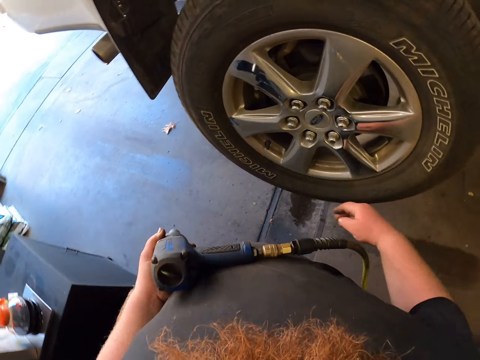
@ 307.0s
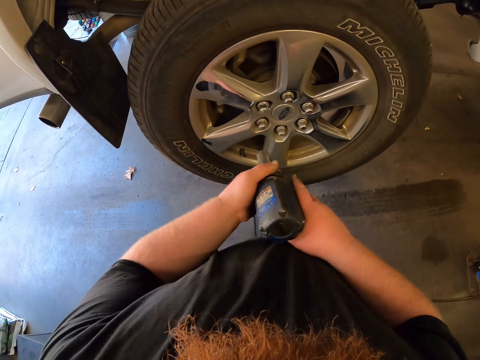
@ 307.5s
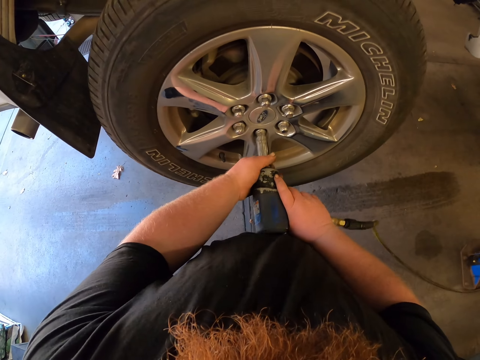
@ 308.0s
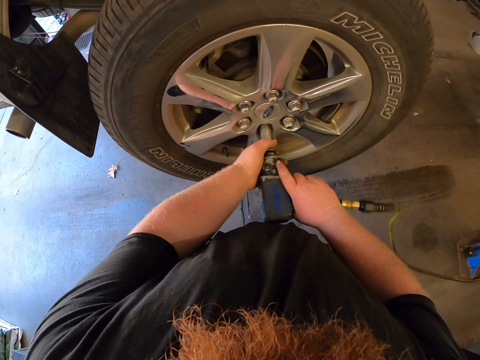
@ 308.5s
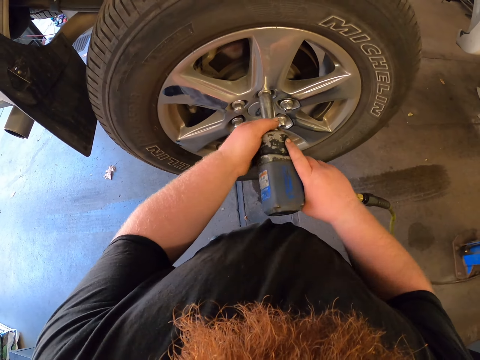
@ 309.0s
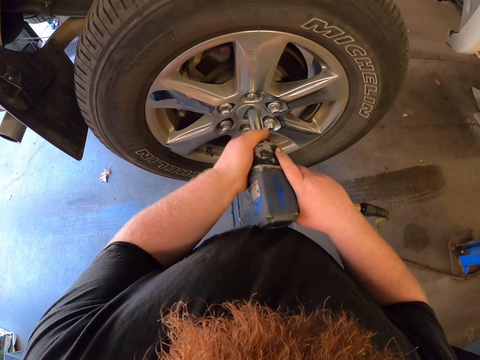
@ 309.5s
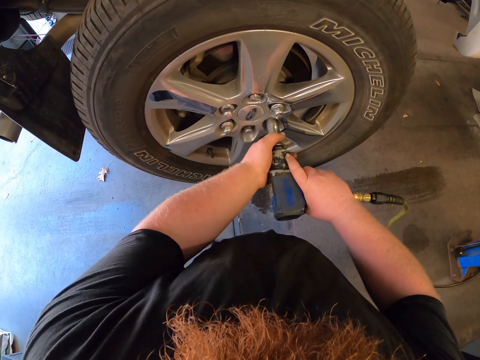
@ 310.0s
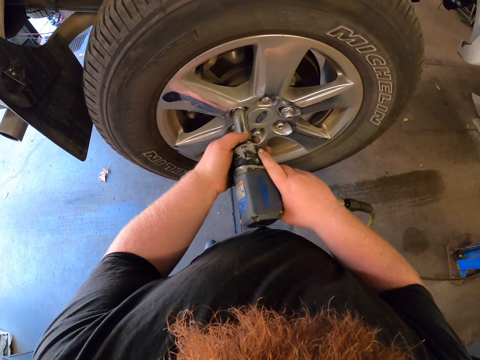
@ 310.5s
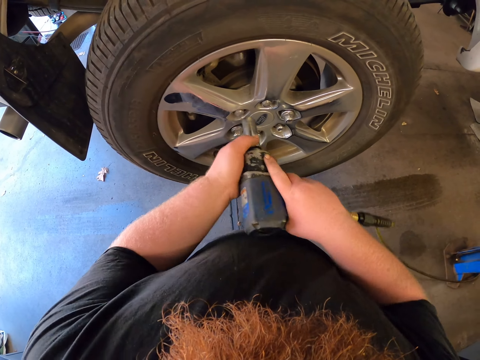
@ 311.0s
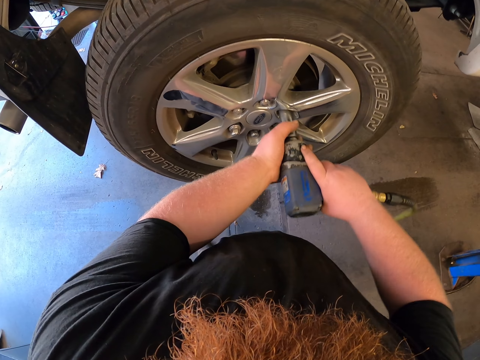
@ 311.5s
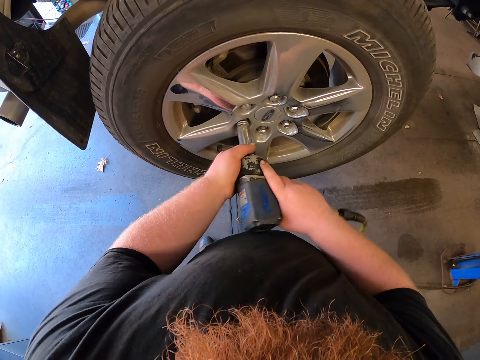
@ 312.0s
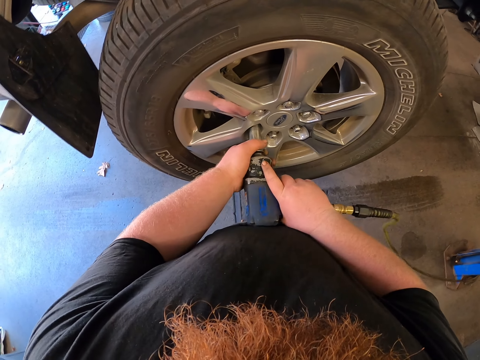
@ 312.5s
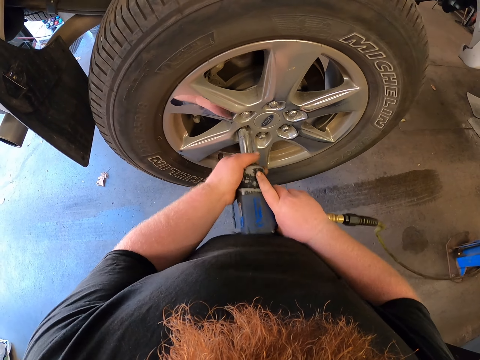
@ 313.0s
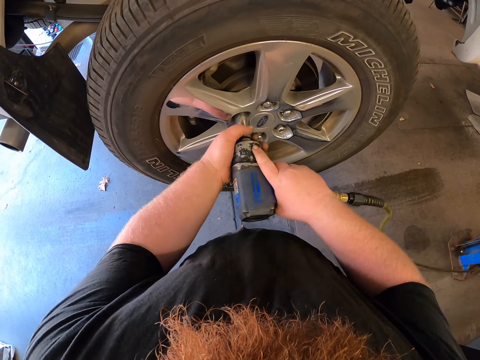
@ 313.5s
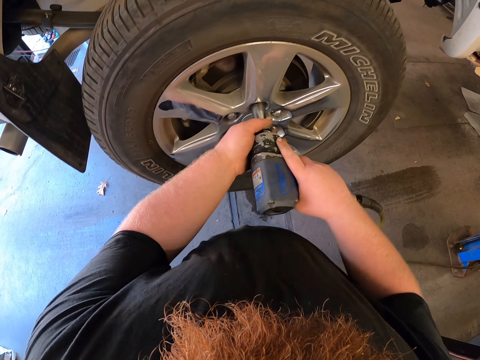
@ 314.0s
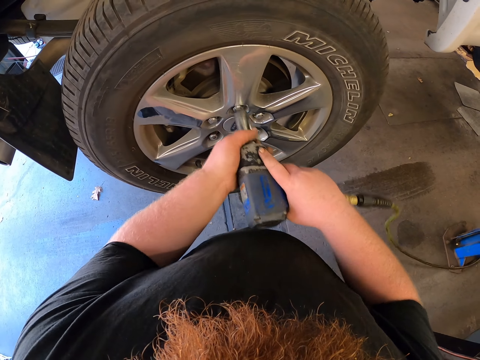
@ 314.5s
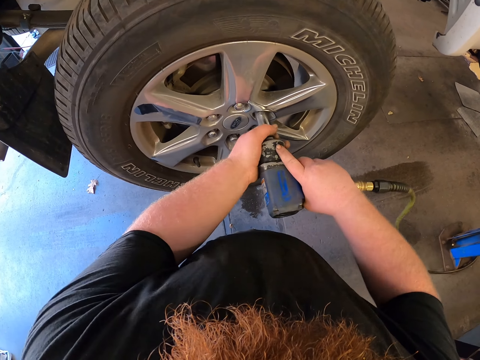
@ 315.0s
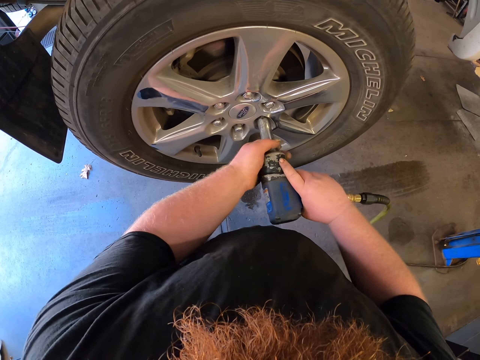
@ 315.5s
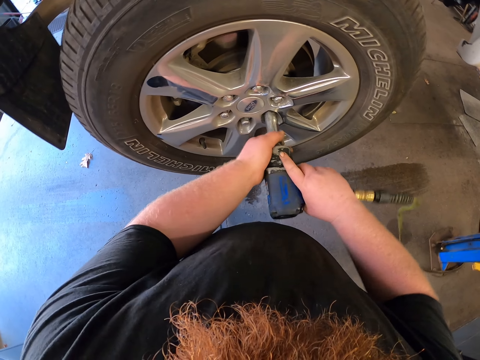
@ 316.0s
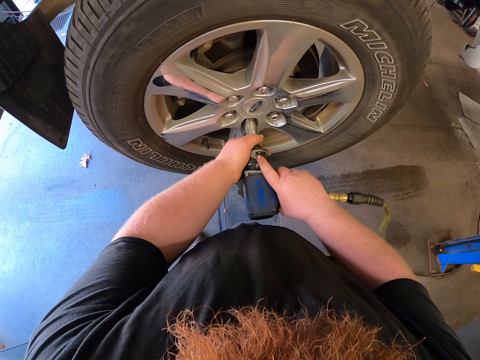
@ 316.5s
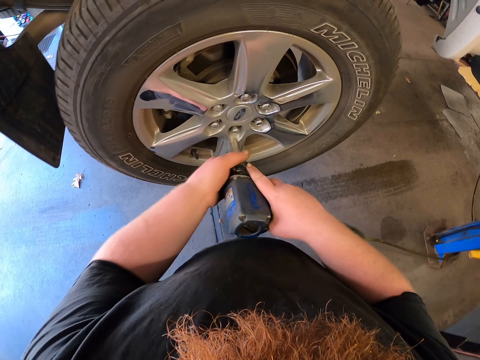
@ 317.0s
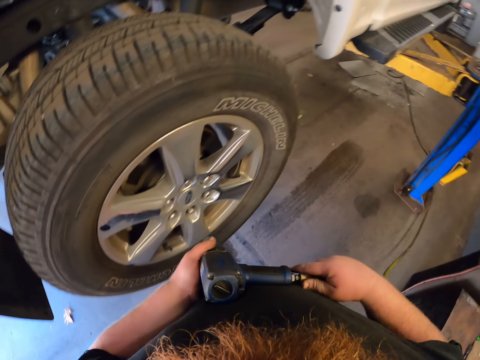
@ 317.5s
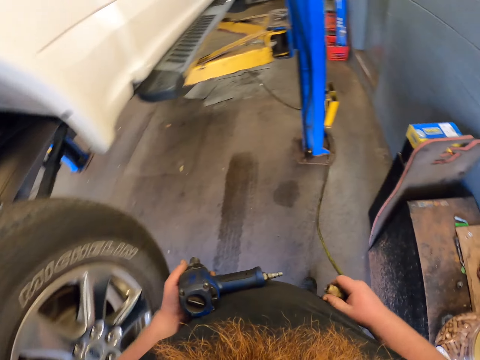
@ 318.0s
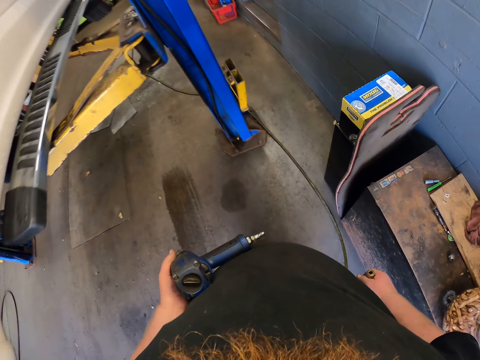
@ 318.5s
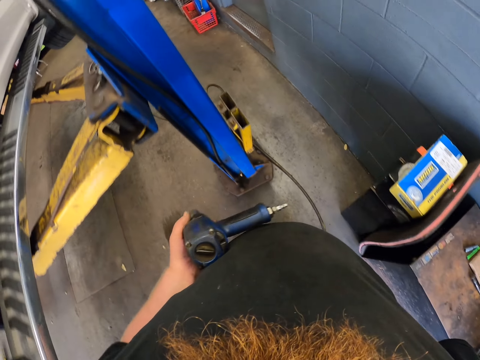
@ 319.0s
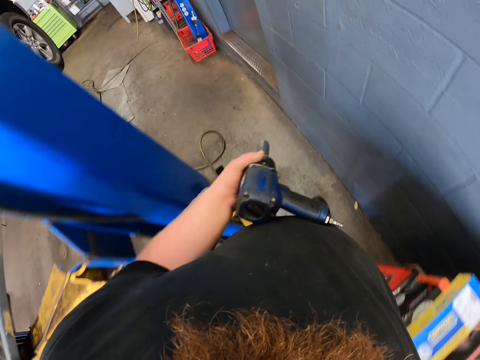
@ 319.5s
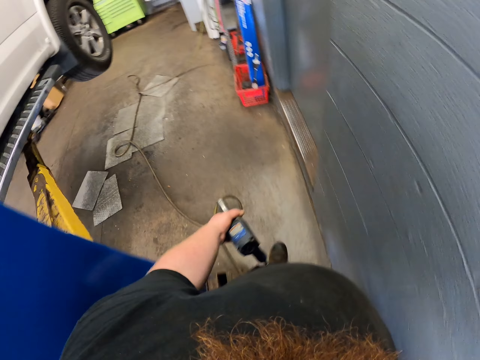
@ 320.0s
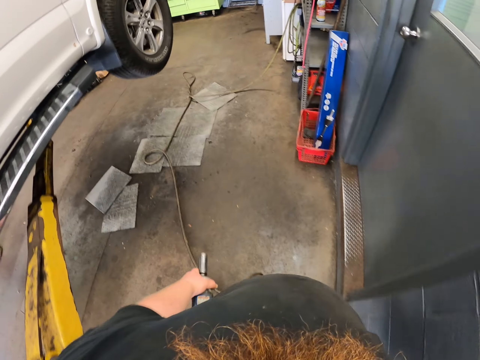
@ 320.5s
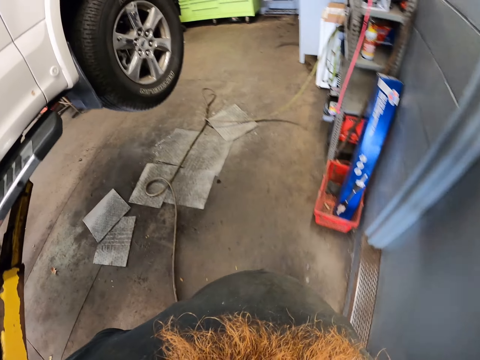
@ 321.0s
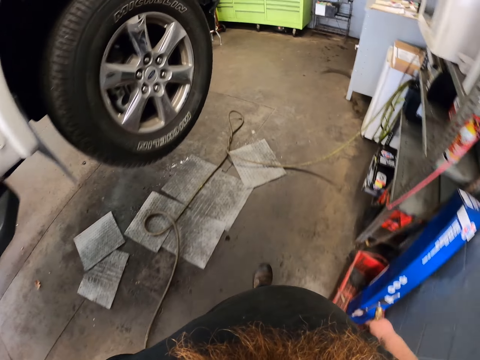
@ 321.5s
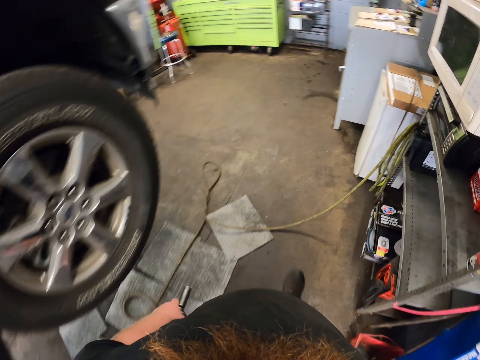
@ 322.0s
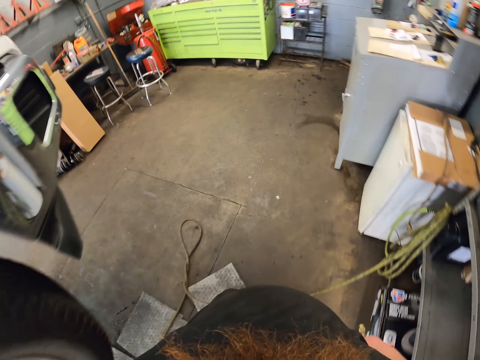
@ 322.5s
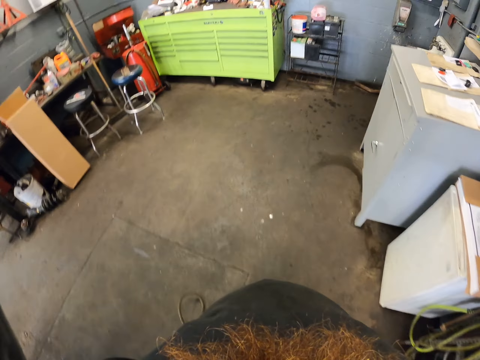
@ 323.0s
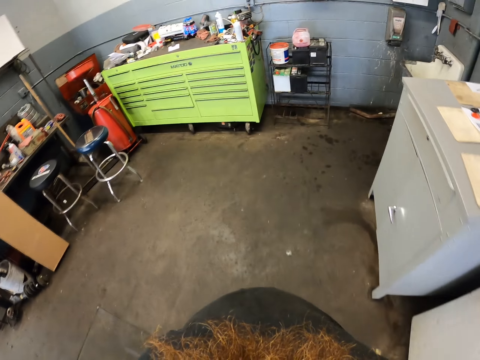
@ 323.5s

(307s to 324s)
The camera wearer operates on a tire with an impact wrench. They tighten bolts. They remove a cable and drop a cord. They walk around.

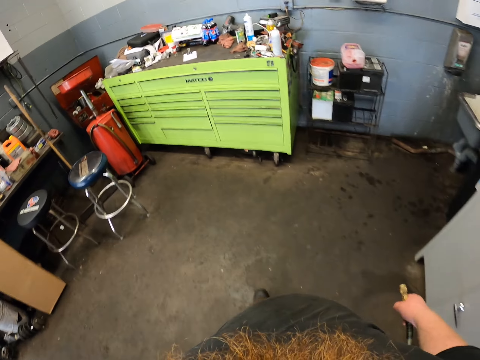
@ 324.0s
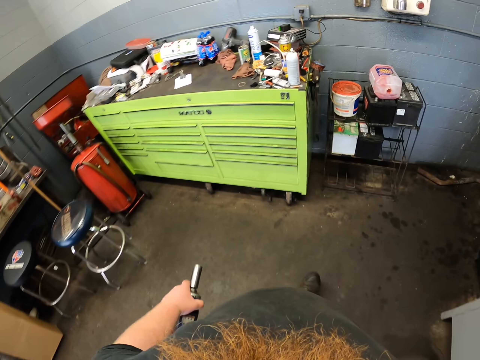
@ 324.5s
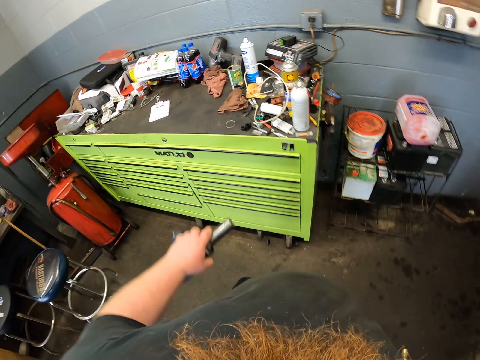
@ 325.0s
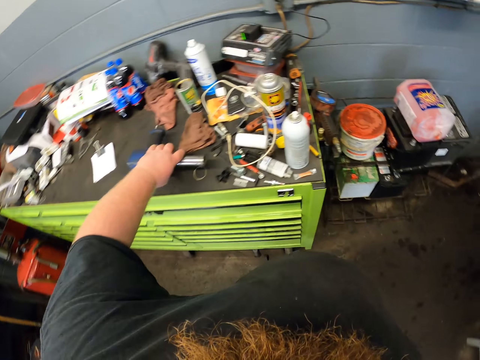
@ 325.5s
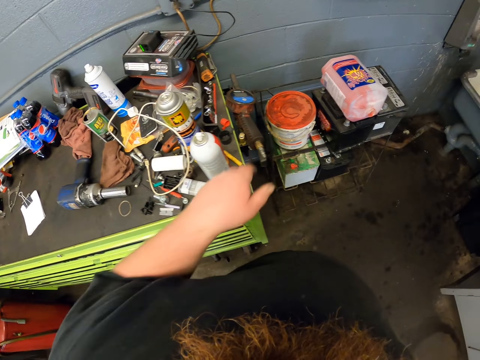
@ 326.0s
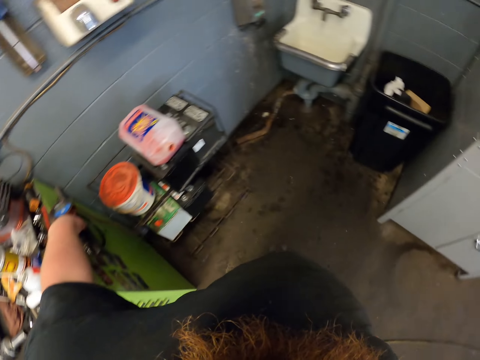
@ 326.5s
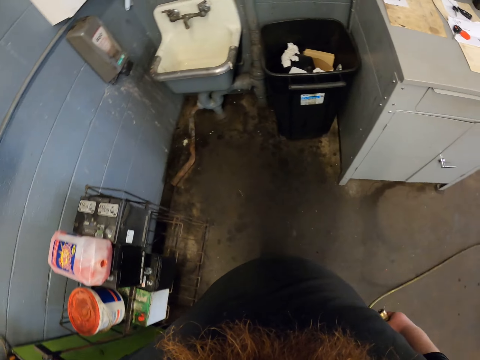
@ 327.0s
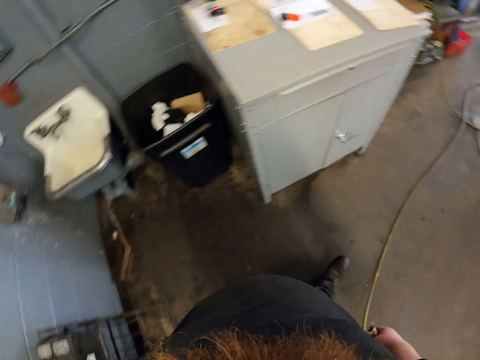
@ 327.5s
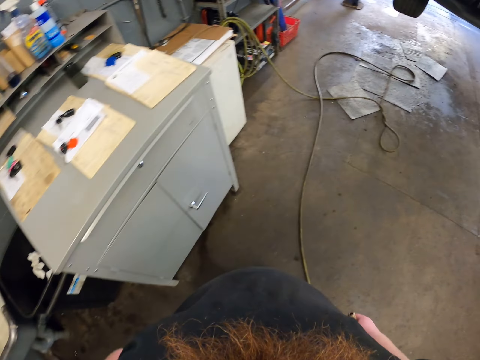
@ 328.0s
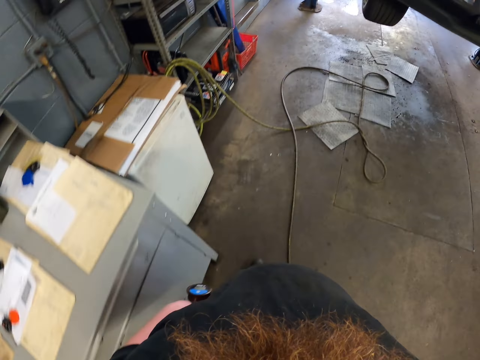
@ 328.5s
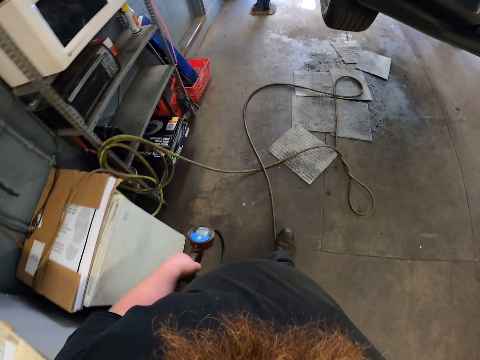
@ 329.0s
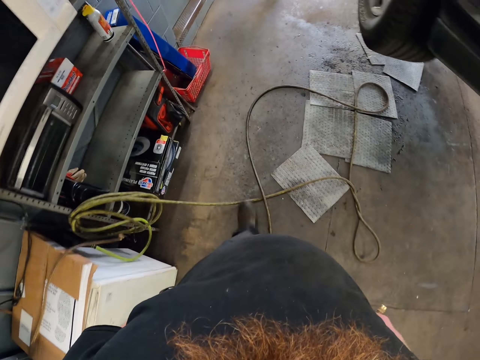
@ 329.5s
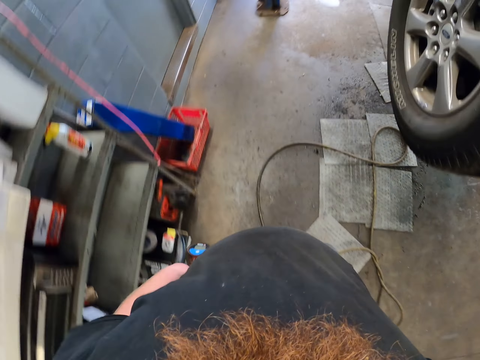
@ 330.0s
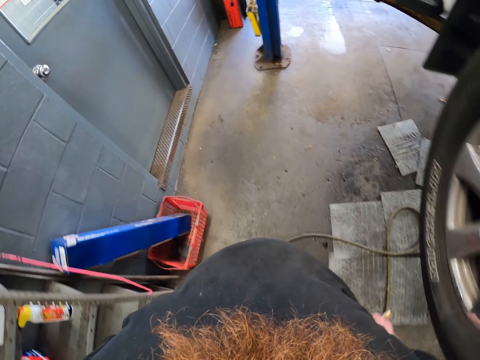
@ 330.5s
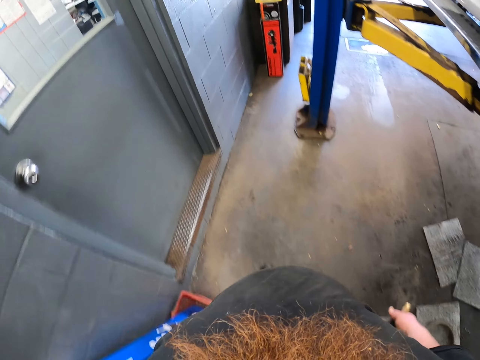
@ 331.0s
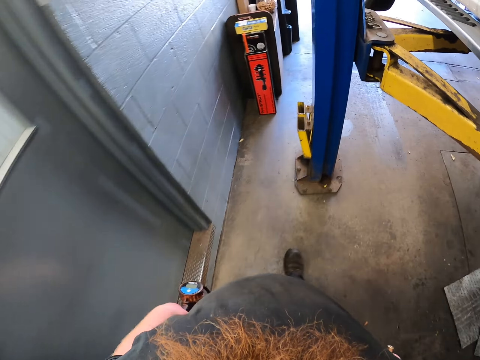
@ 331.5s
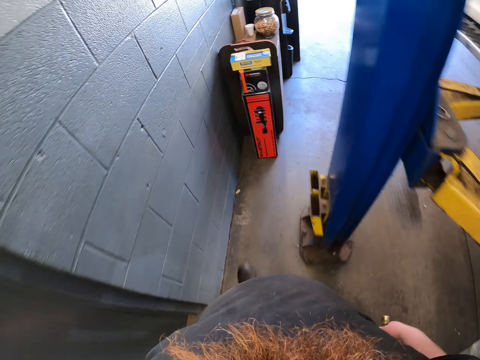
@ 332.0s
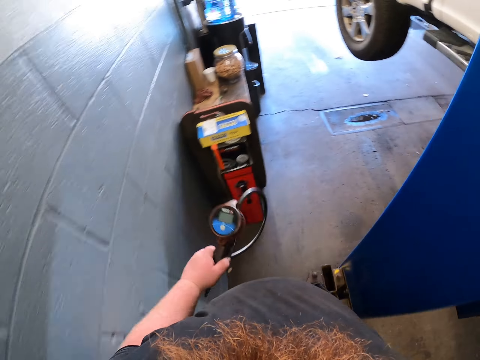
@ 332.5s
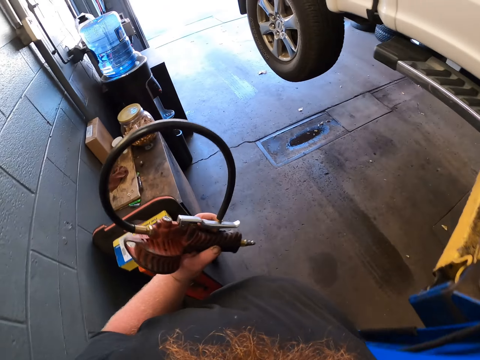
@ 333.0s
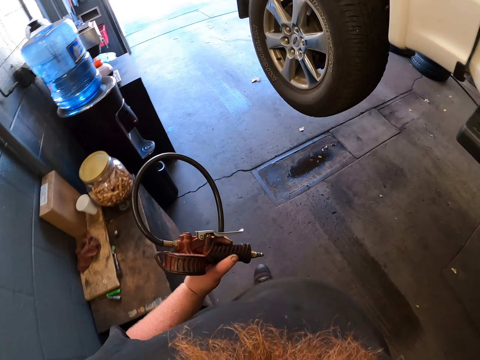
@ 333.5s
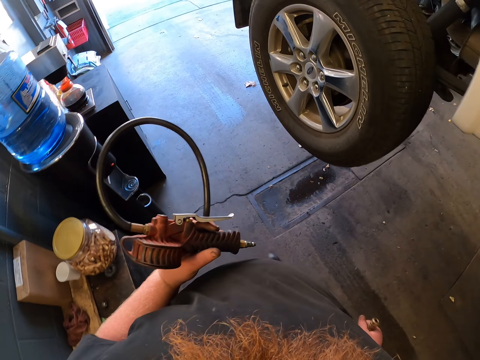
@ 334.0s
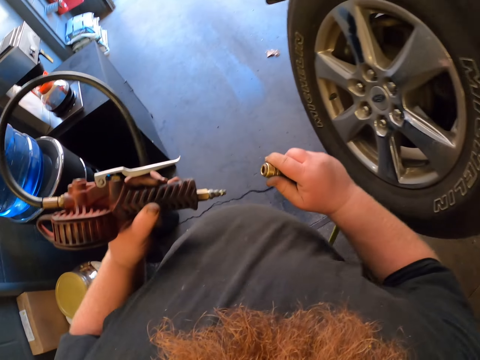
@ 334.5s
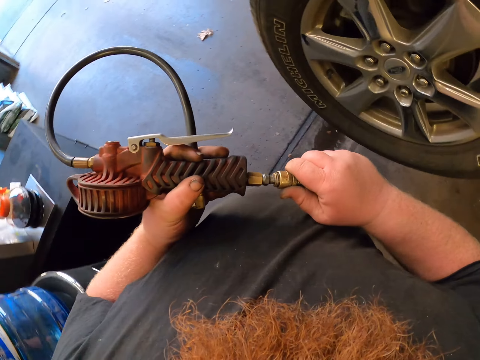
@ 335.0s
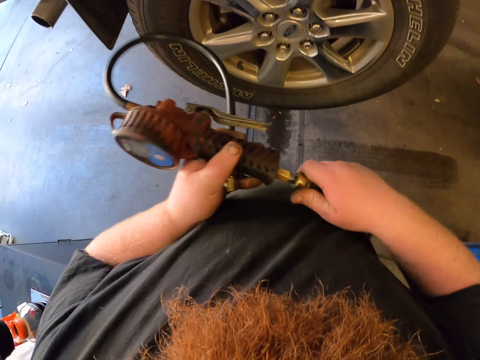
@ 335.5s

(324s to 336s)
The camera wearer drops the impact wrench. They pick up the pressure pump. They walk around. They fix something.
